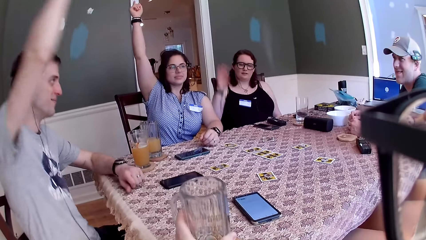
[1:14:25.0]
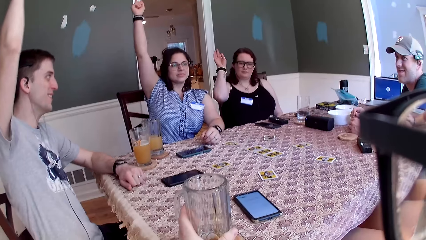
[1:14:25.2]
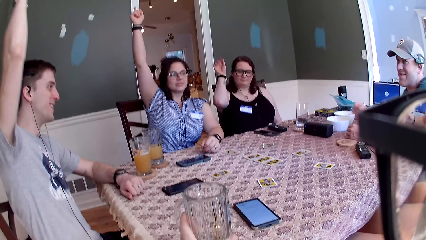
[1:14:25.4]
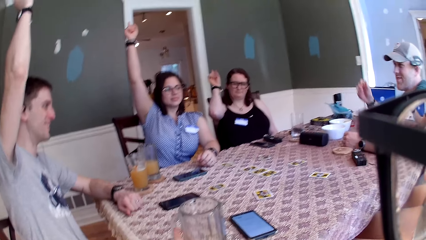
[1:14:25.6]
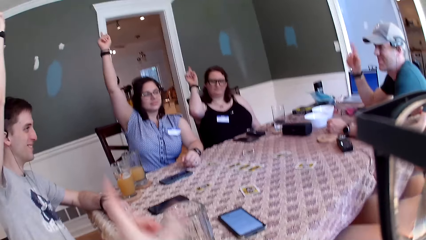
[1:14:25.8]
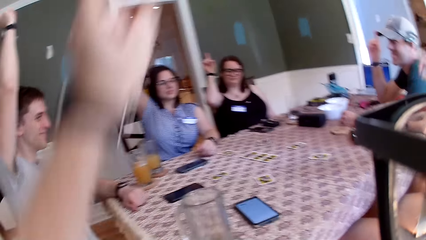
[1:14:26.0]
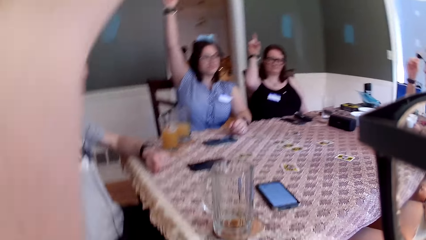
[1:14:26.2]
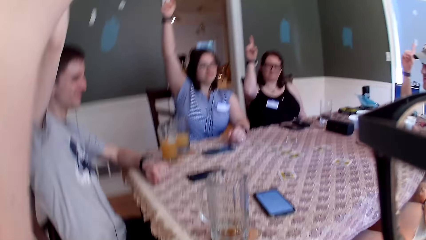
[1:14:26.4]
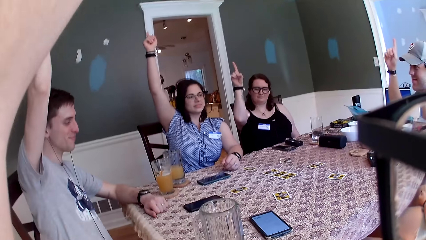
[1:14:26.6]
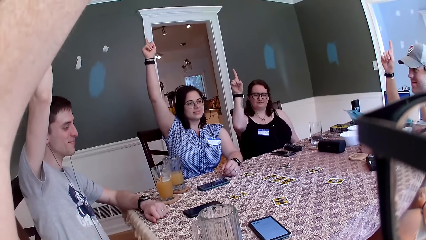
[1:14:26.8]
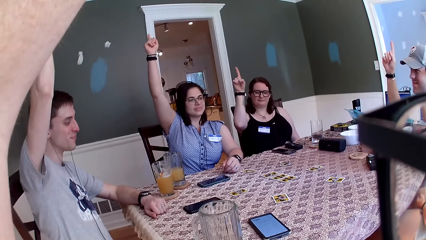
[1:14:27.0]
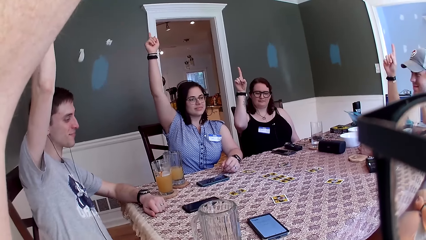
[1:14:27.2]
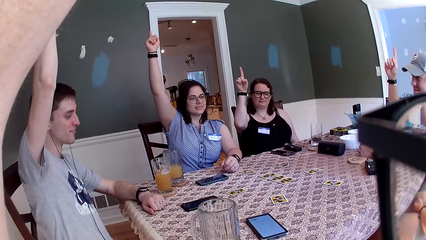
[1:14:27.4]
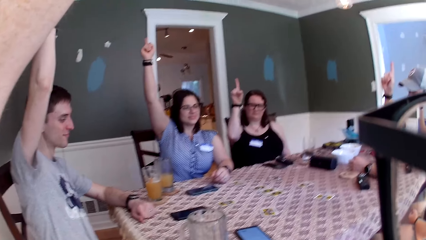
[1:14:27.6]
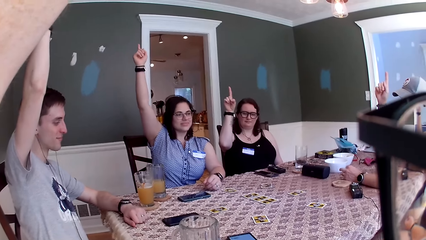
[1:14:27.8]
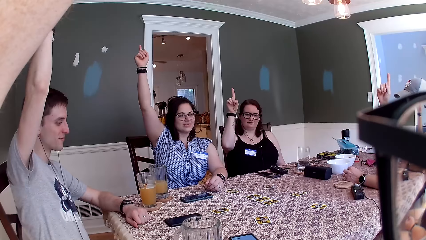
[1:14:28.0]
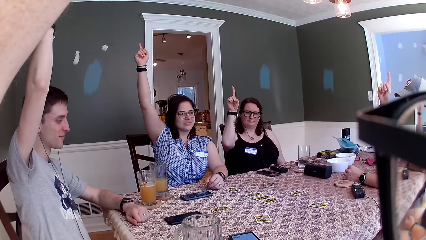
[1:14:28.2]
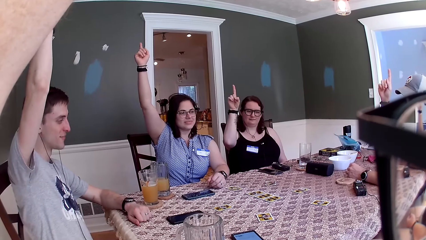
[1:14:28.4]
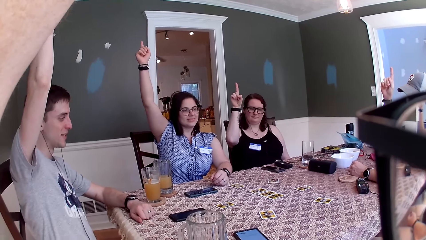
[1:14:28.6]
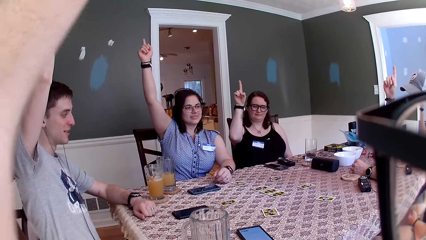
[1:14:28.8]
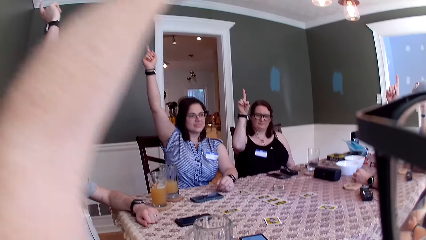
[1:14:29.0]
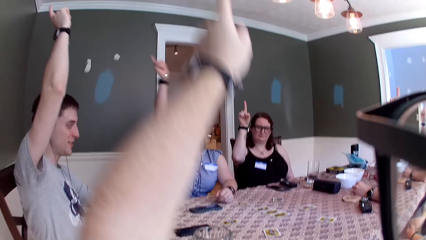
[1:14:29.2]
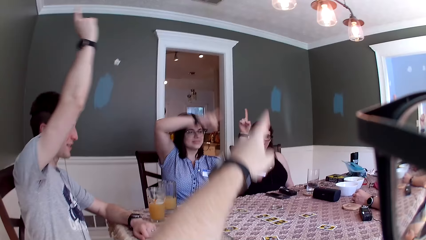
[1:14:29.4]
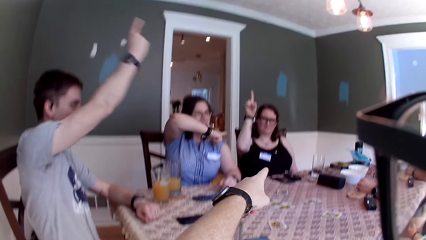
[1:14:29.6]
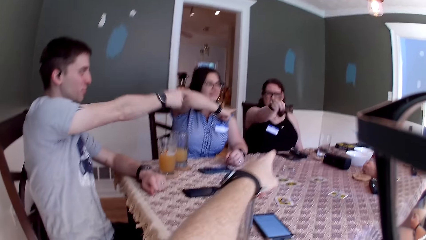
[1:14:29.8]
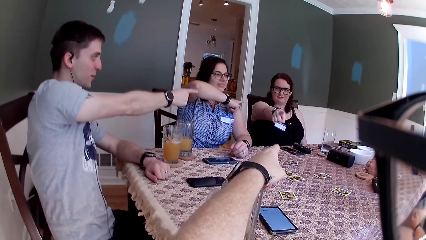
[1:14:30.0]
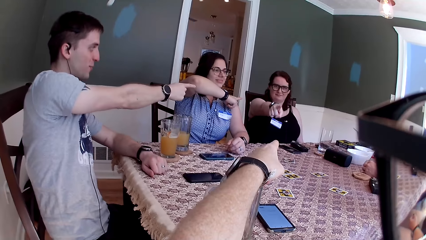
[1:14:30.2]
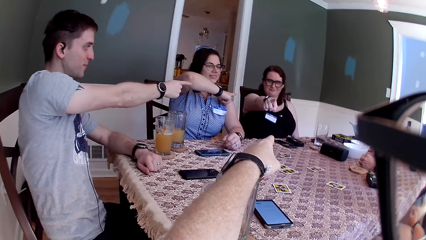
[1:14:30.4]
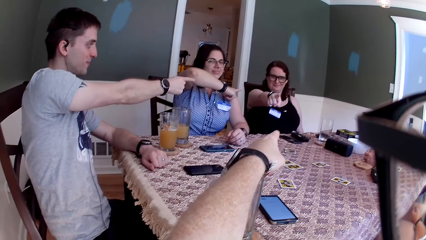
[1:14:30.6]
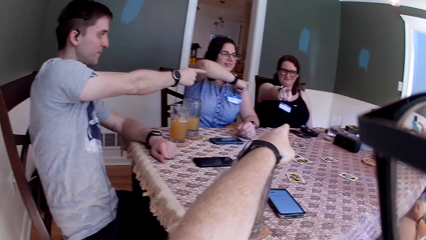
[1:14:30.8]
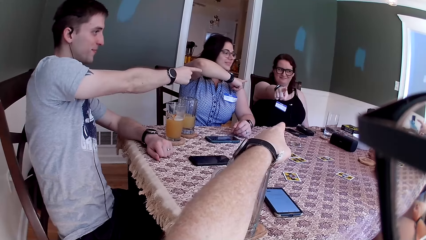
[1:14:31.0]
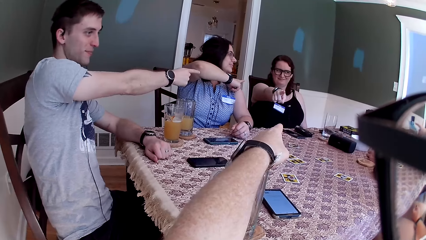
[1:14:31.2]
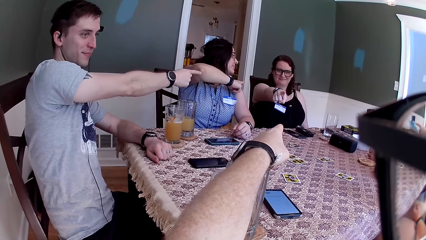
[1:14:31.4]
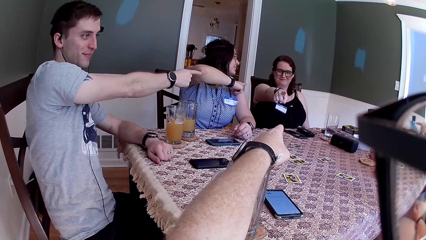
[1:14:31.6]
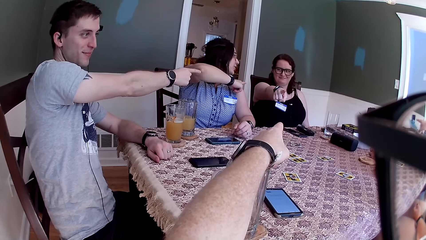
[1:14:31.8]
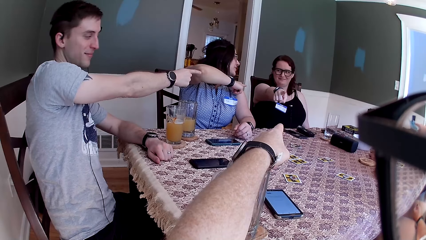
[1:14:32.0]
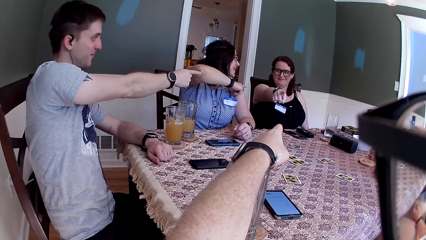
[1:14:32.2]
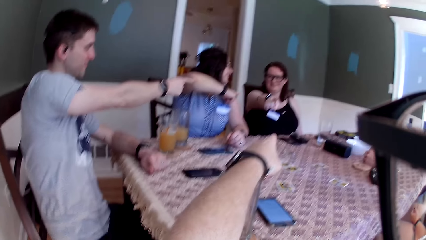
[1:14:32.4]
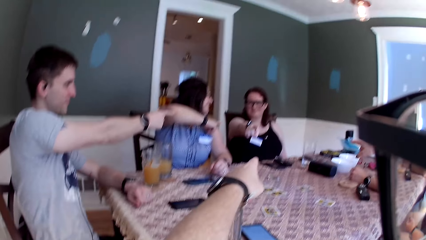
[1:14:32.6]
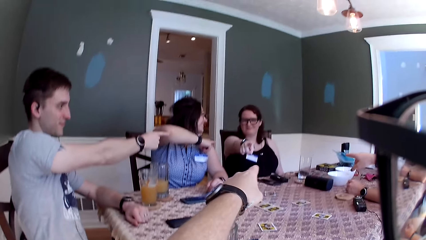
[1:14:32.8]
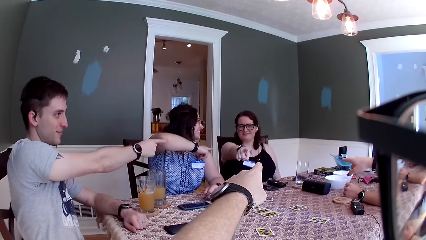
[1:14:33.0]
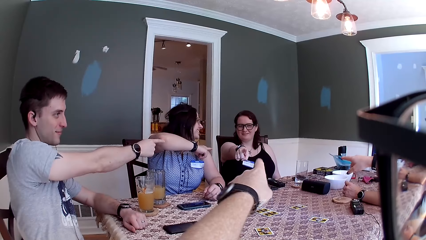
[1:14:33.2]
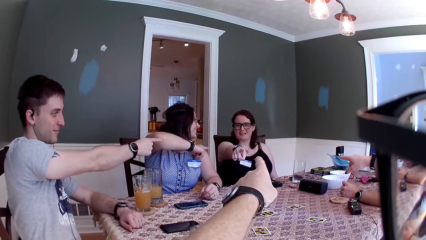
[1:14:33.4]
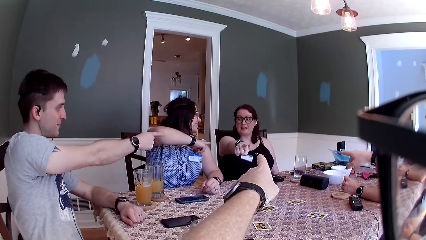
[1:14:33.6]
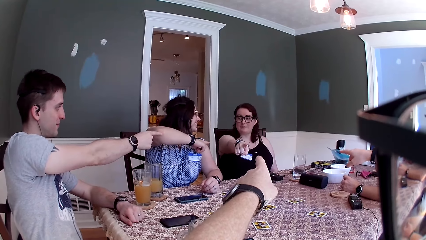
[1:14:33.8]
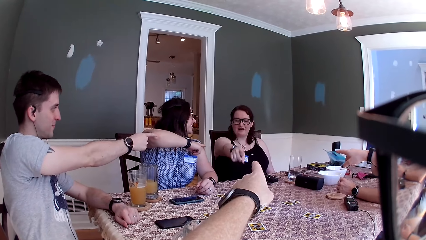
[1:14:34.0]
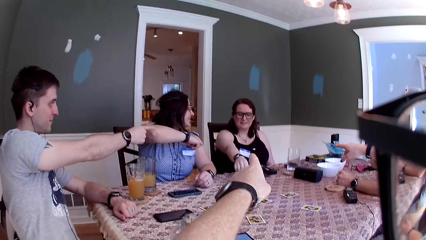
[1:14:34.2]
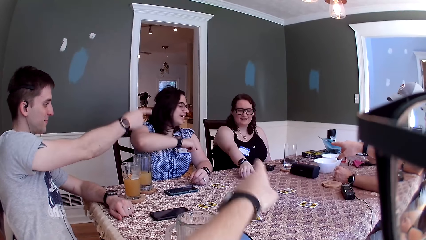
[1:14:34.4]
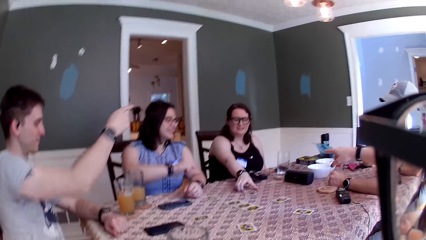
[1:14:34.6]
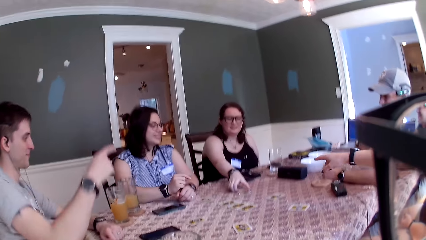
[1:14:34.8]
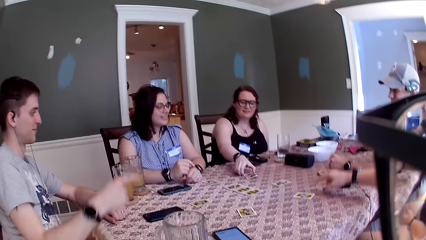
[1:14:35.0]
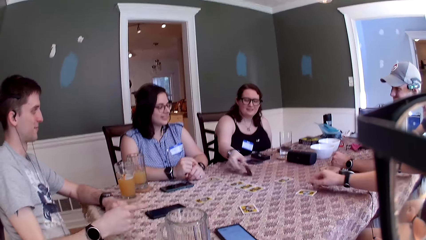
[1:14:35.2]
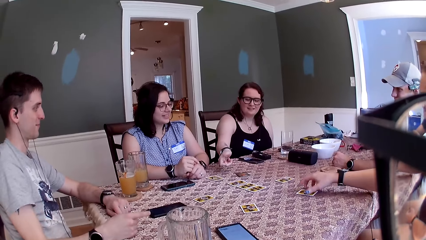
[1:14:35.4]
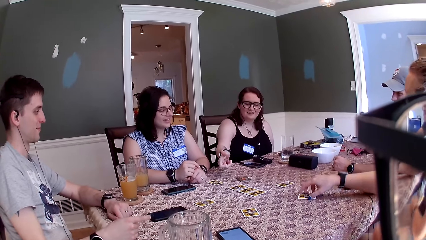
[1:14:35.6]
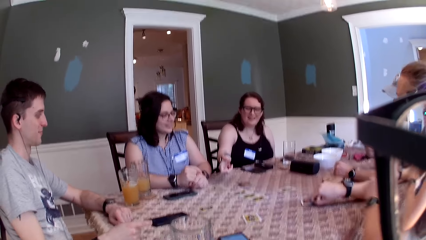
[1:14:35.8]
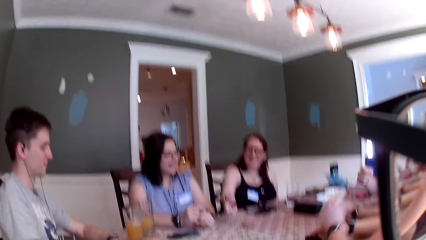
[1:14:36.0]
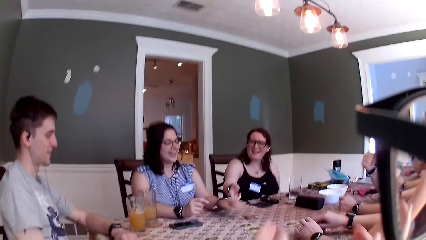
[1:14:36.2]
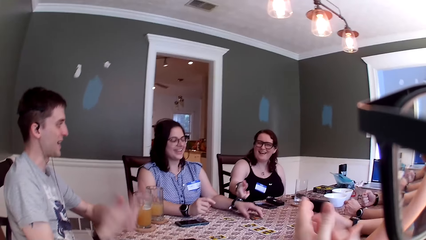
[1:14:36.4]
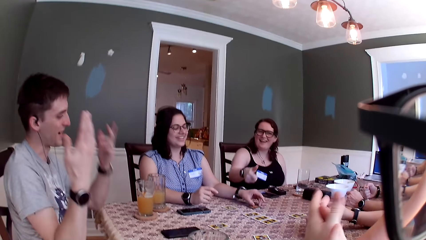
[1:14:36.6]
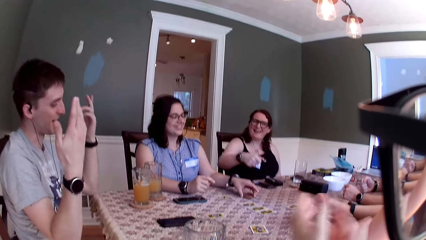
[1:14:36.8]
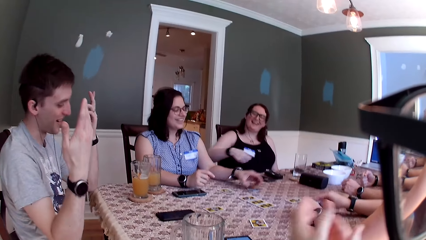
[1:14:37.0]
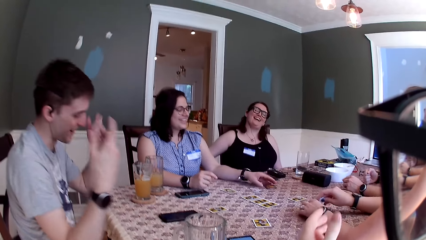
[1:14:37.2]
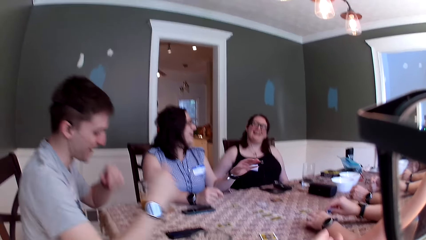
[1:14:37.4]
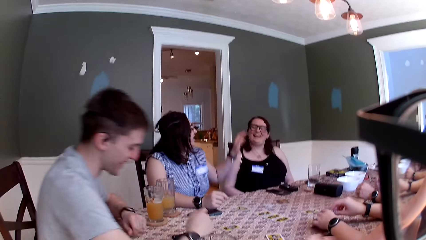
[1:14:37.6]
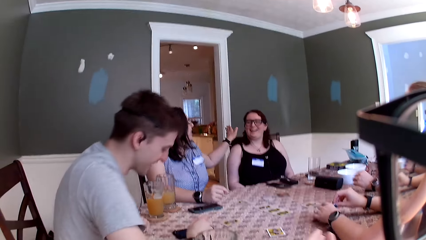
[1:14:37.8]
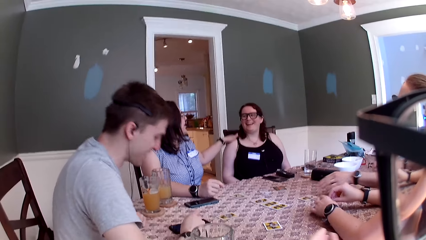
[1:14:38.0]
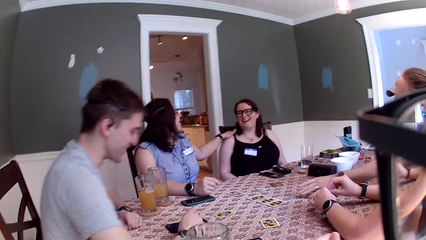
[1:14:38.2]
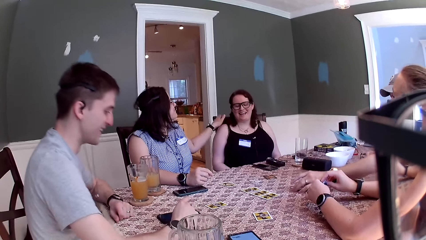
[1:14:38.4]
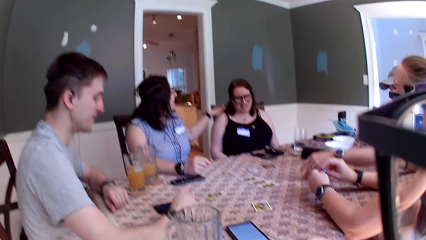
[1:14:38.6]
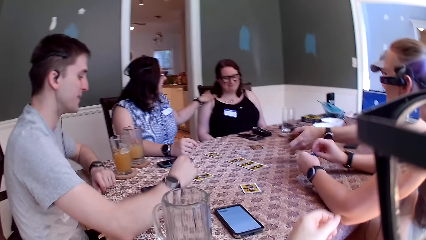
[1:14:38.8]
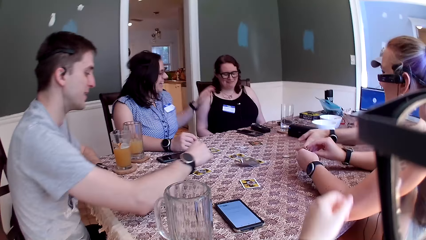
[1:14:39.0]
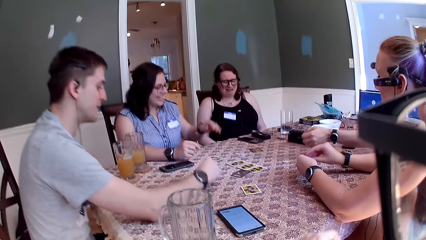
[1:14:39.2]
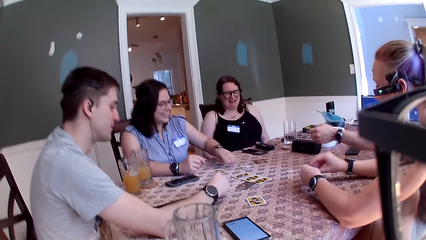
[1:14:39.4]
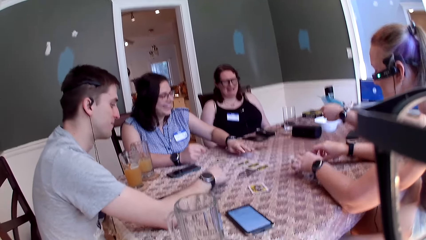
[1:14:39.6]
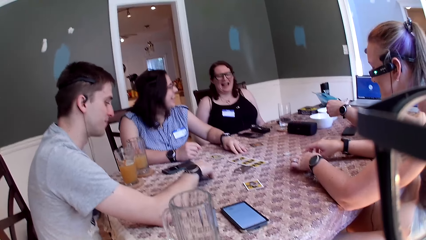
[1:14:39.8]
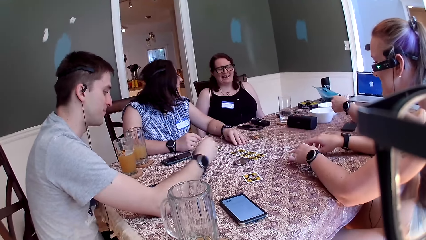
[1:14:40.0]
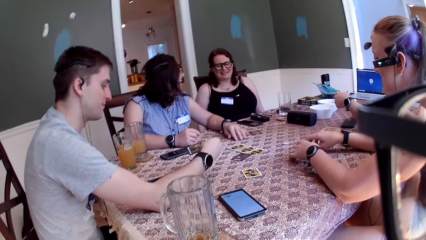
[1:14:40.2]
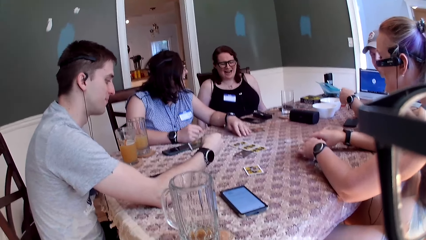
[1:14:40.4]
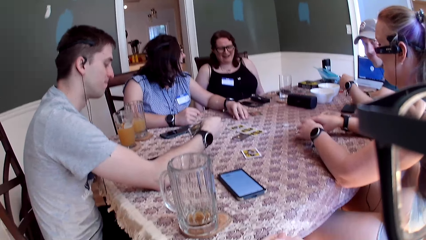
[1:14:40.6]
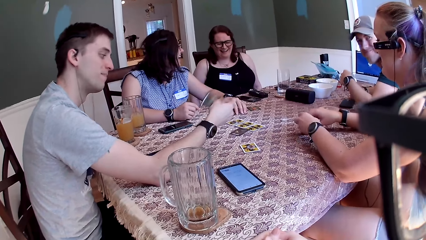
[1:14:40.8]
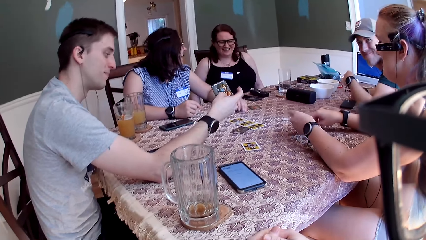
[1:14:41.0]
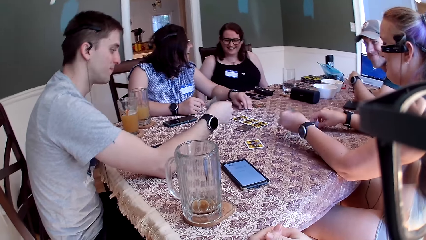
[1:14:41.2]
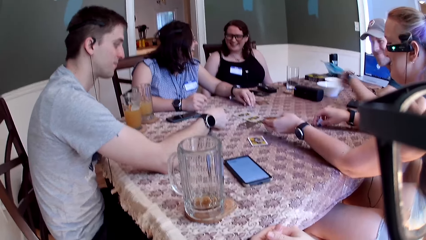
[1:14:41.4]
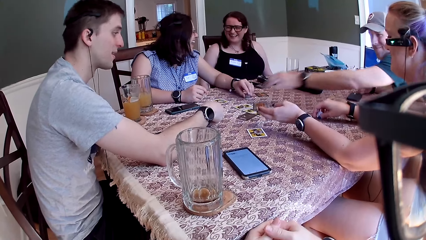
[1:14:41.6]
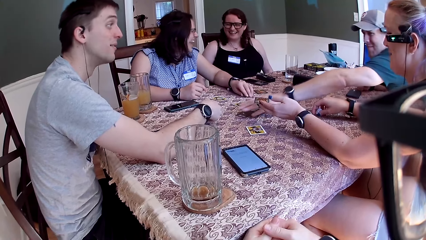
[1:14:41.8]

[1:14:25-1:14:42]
The camera wearer drops the cup of juice on the table with his left hand. A man raises his right hand. A woman raises her right hand. Another man raises his right hand. The camera wearer raises his left hand. He interacts with everyone. Another woman points her right hand towards the first woman. The first man points his right hand towards the first woman. The first woman points her right hand towards the camera wearer. The camera wearer points his left hand towards the first woman. The second woman turns towards the first woman and interacts with the first woman. A third woman points her right hand towards the first woman. The first woman interacts with everyone. The first woman flips the card on the table with her right hand. The camera wearer drops his left hand on the table. The second woman drops her right hand on the table. The first man drops his right hand on the table. The third woman touches the card on the table with her right hand. The camera wearer claps both hands together. The second woman touches the card on the table with her left hand. The first man touches the phone on the table with his right hand. The second woman taps the first woman with her left hand. The other man picks up a card on the table with his left hand and throws the card on the table with his left hand. The camera wearer looks around the table. The second woman drops her left hand on the table. The first man picks up the card on the table with his right hand.
